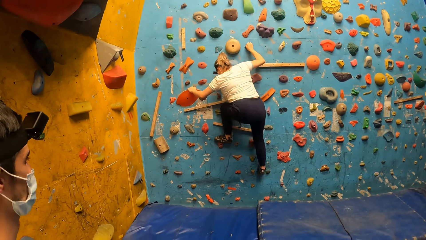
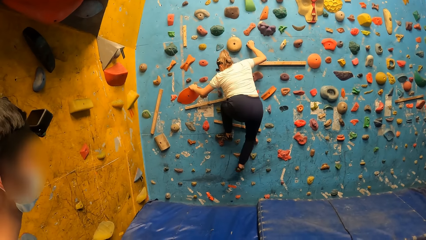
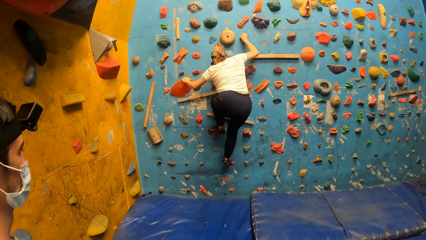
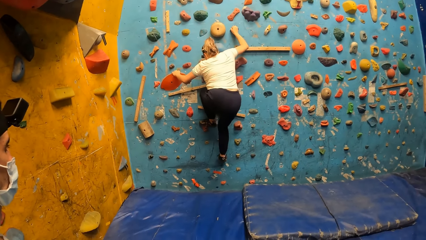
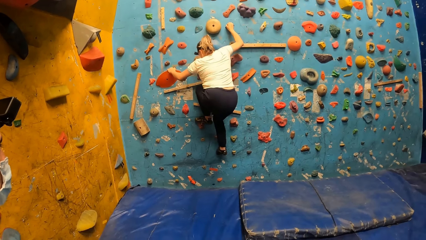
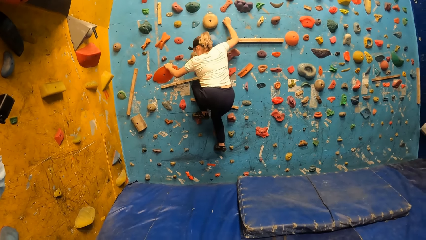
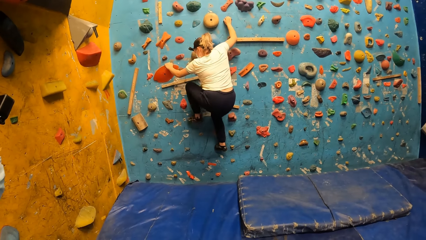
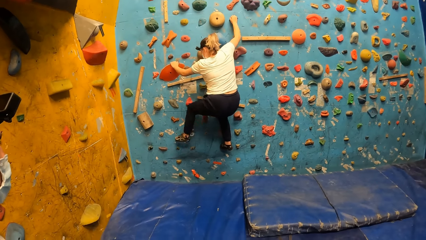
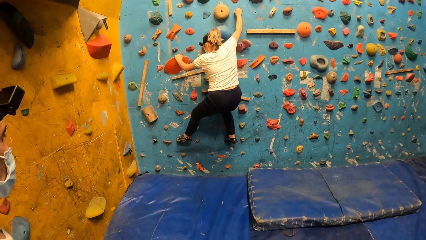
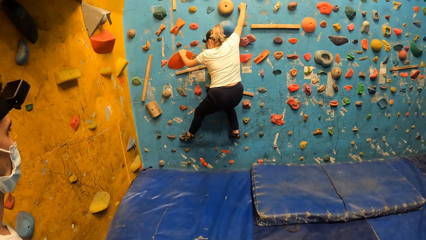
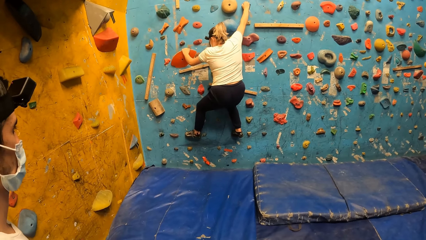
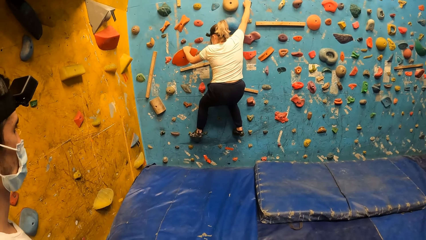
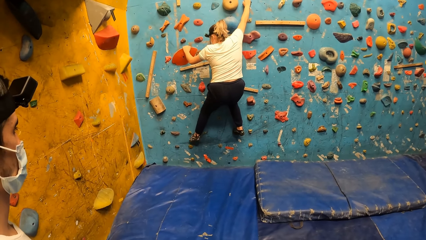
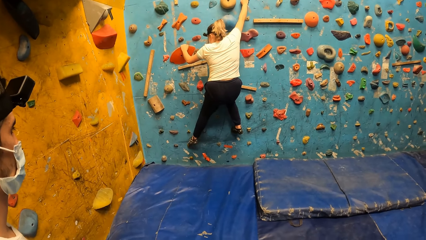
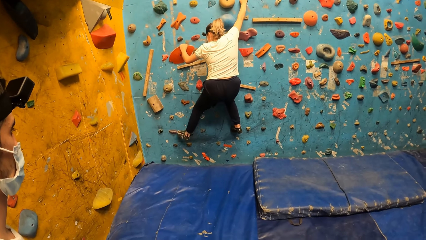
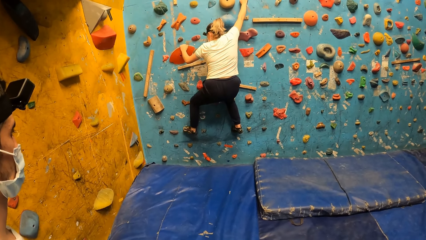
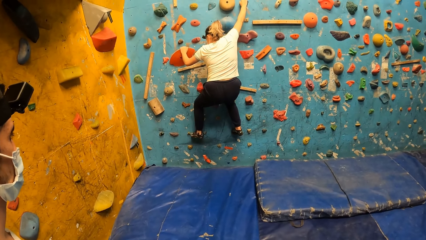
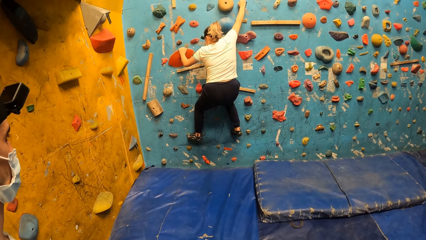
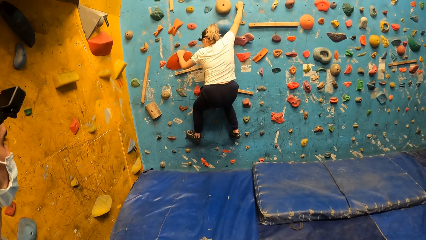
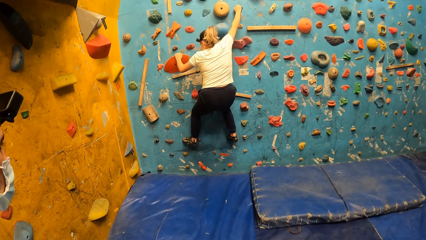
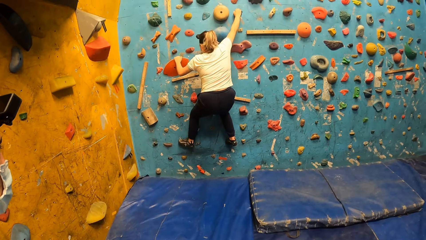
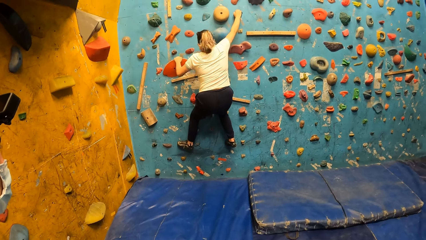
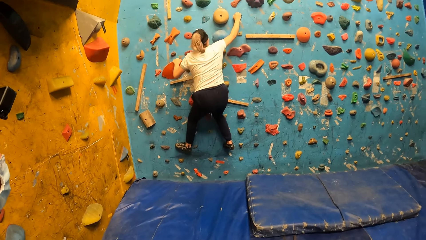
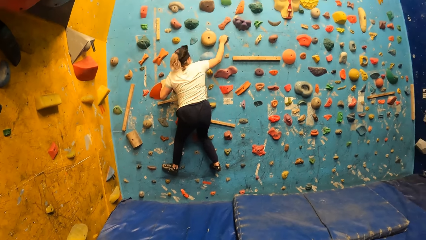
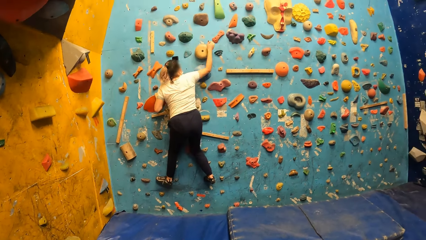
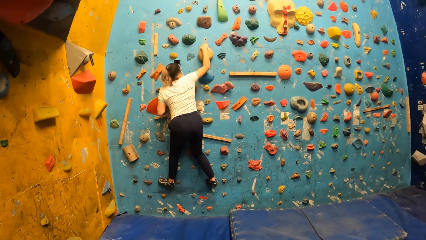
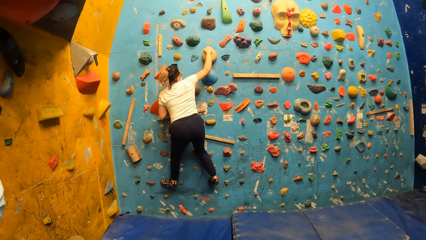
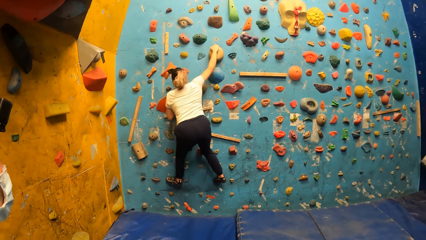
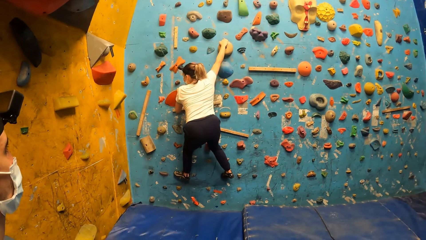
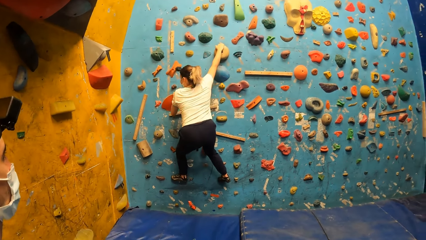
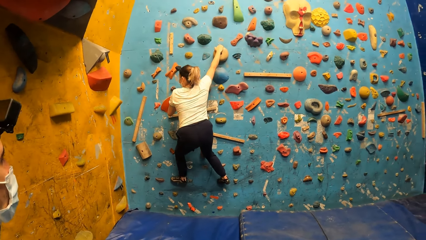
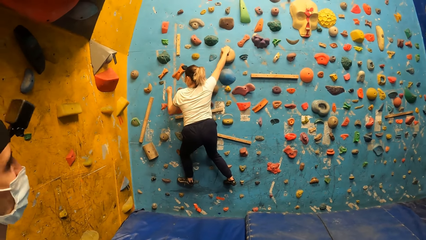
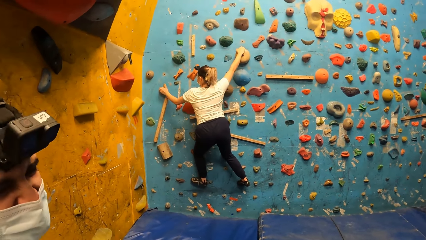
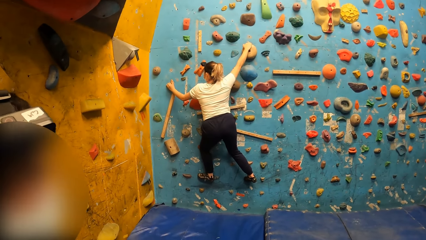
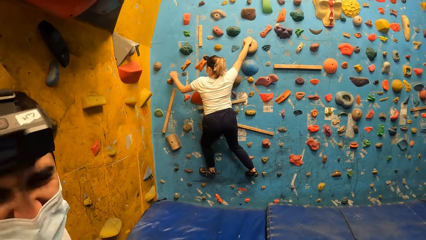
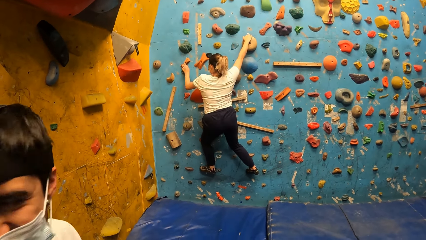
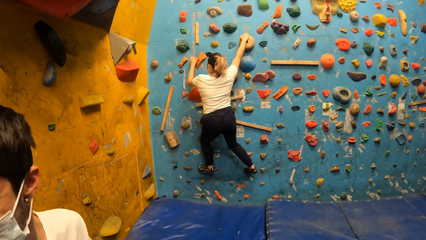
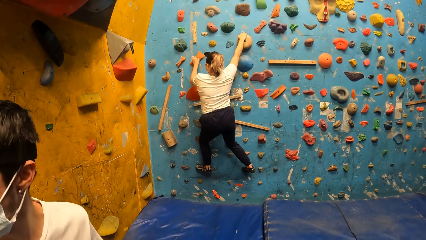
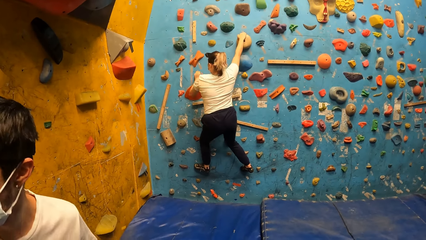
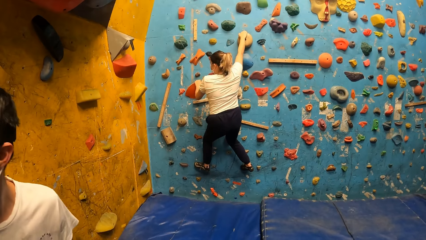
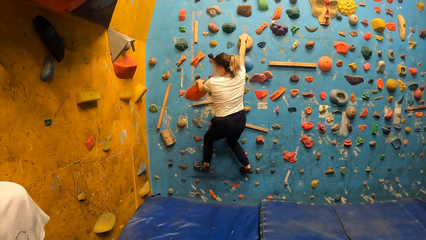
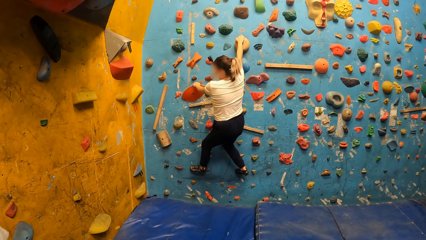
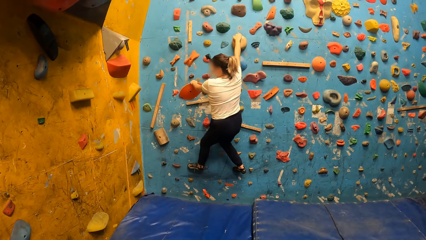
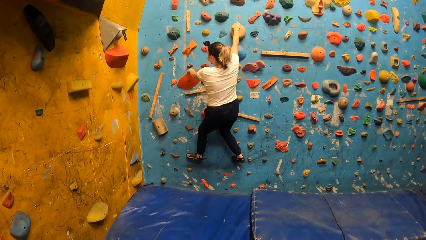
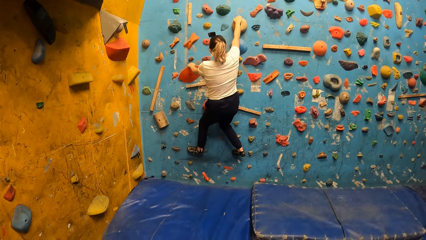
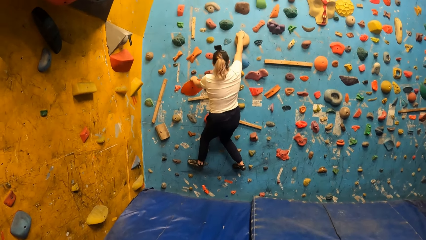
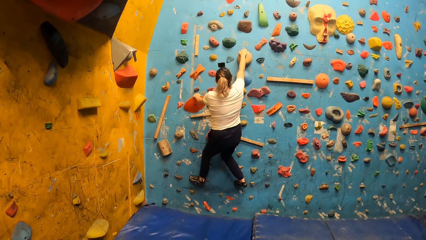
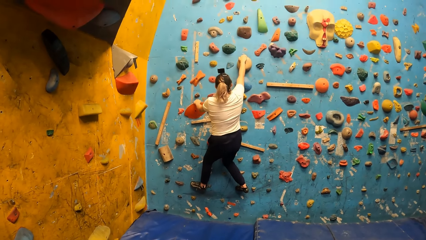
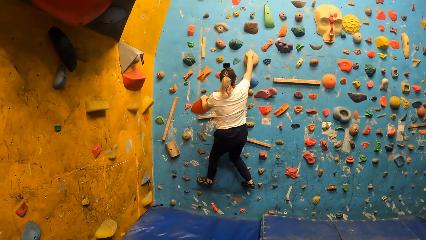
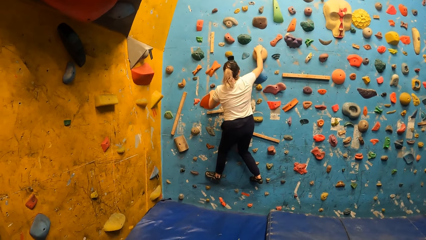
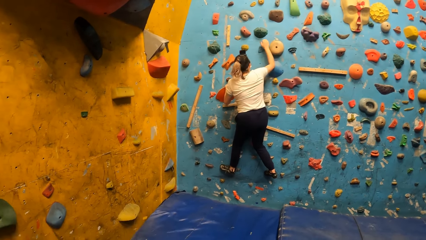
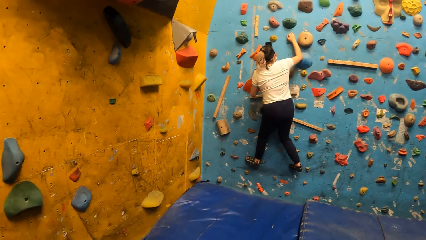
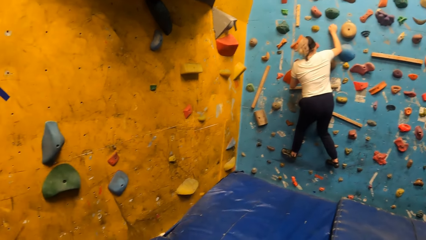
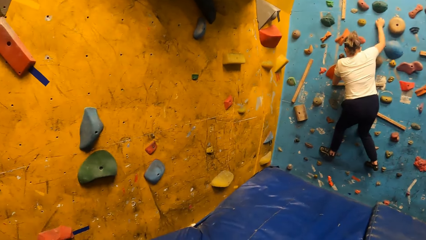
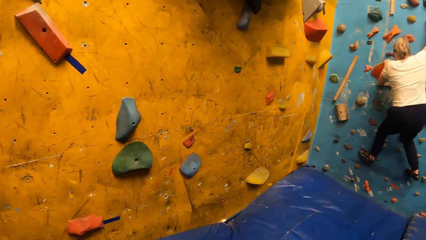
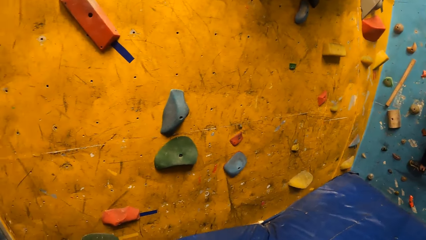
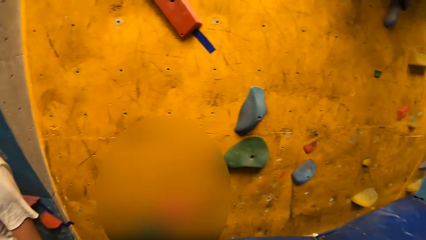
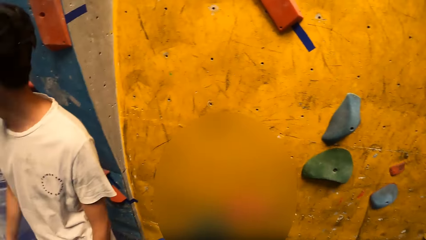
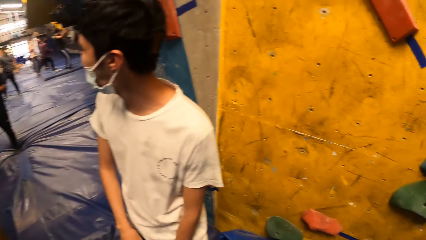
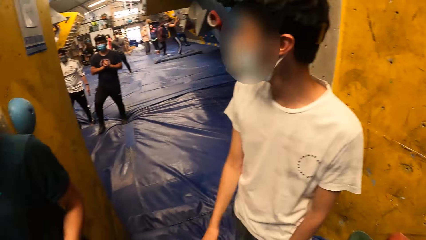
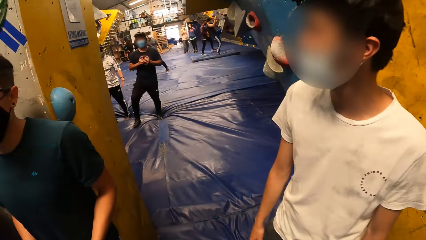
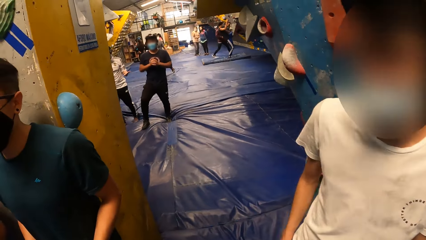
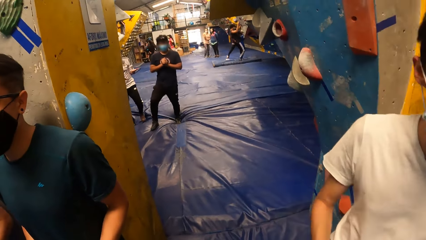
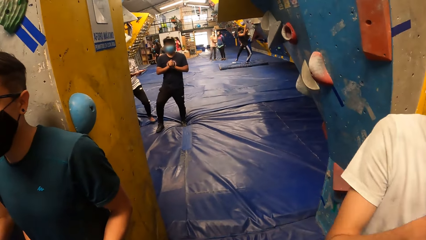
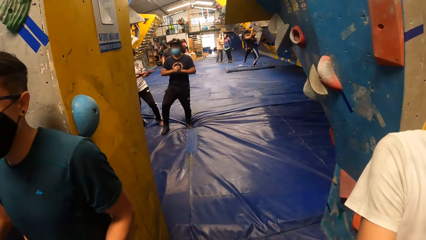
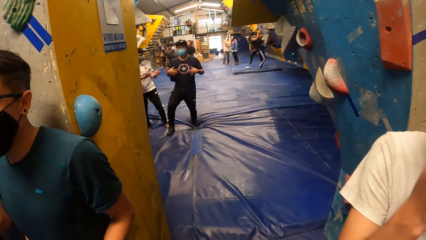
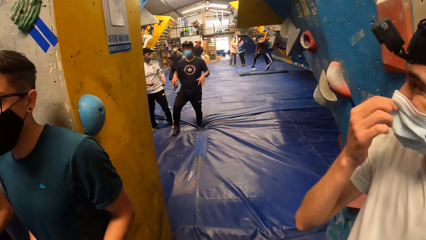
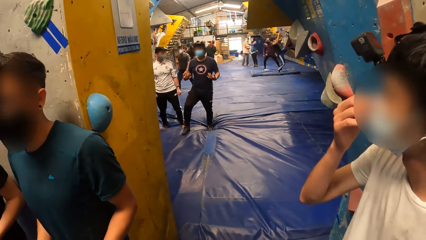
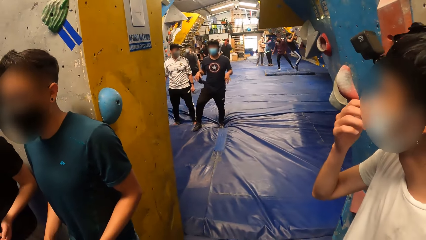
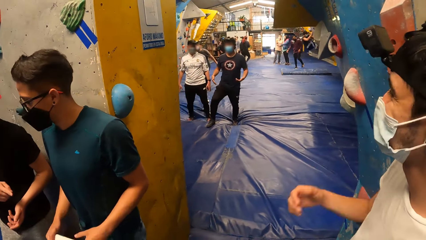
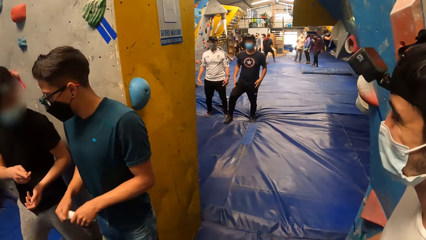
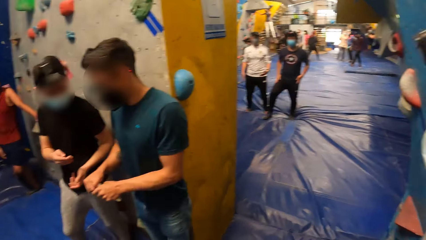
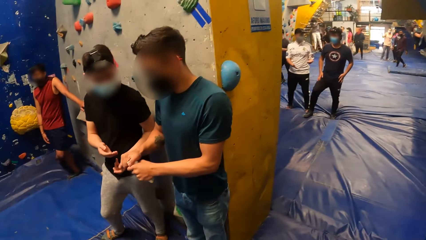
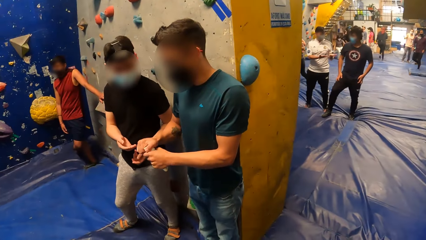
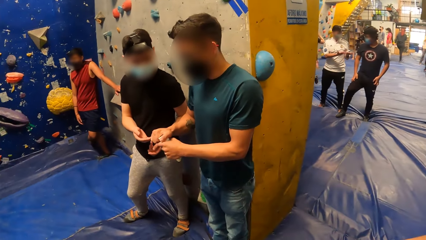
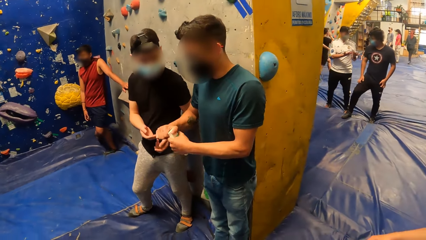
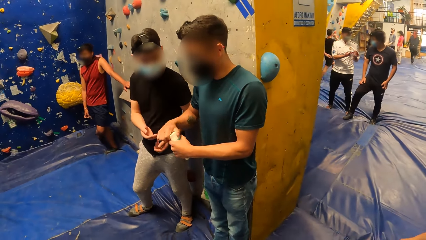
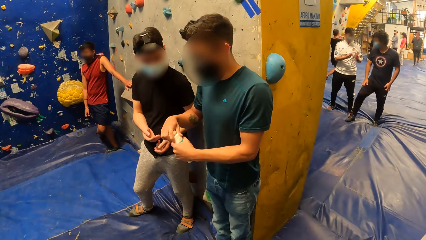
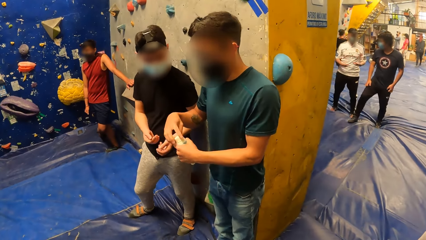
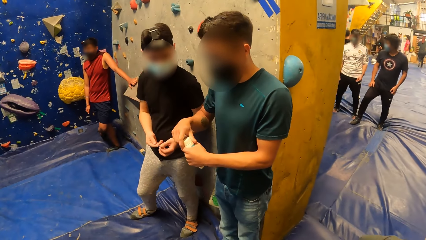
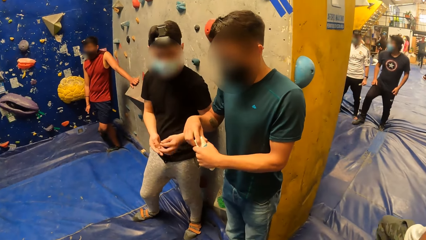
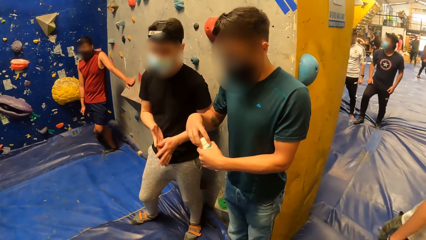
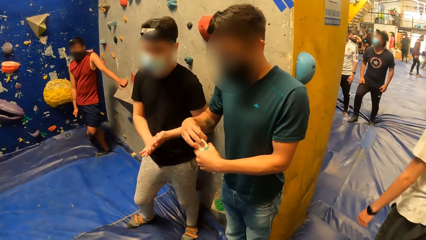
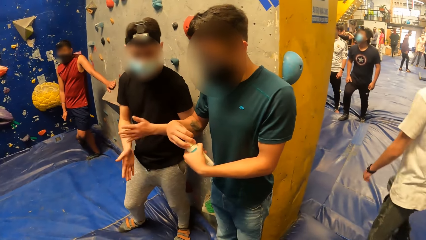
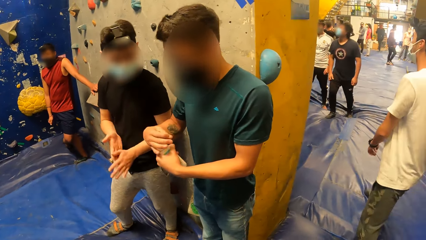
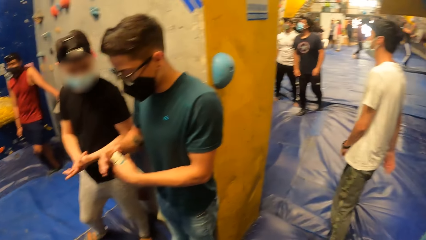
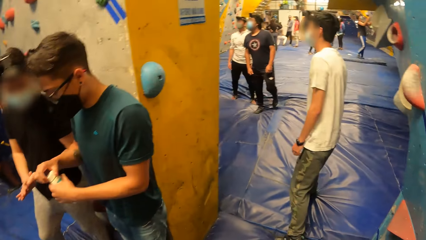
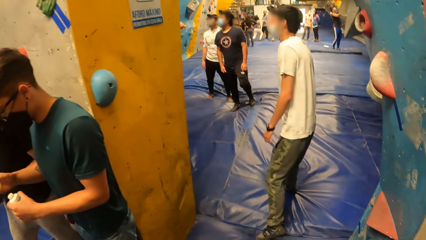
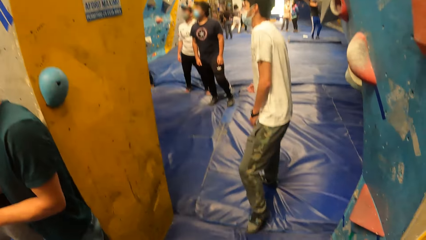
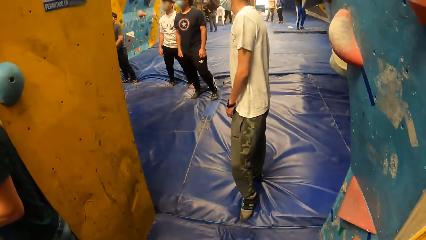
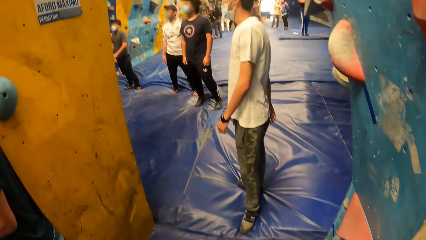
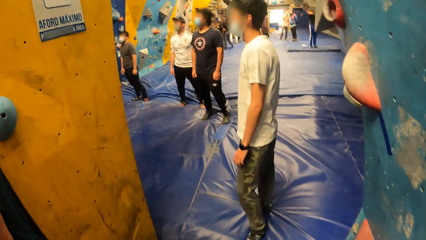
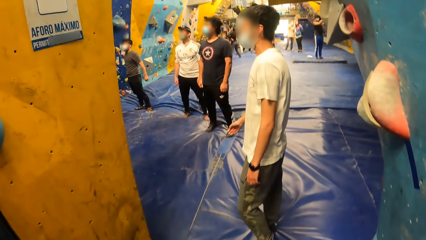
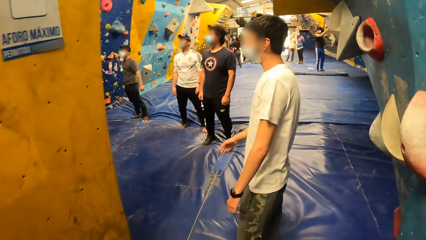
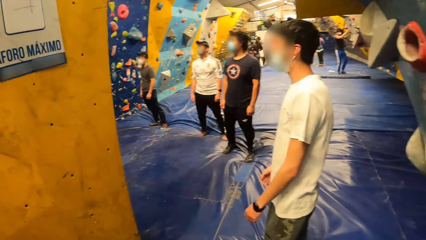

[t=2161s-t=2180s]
A man interacts with the camera wearer. The camera wearer turns around. They move around the room. An instructor opens a container cap in his left hand with his right hand. Another man dusts both his hands.
